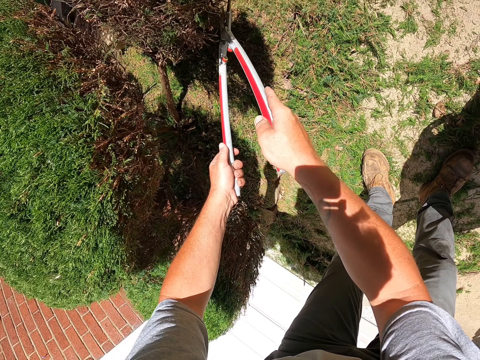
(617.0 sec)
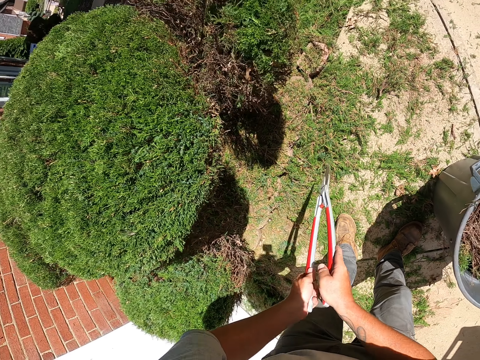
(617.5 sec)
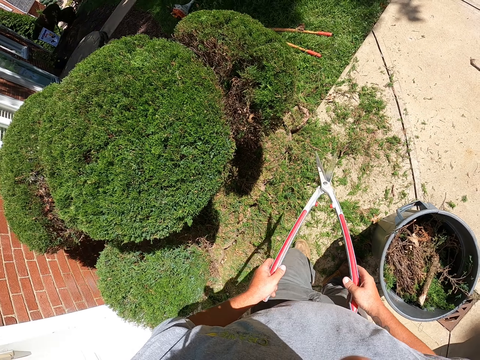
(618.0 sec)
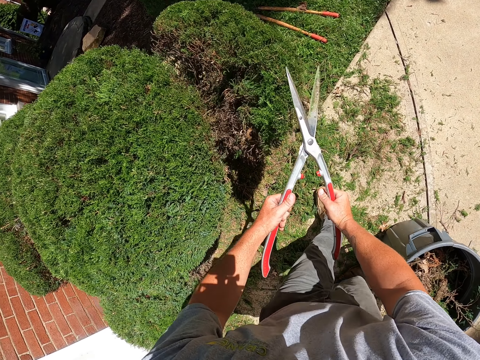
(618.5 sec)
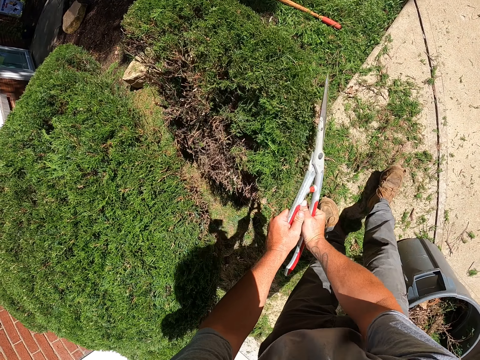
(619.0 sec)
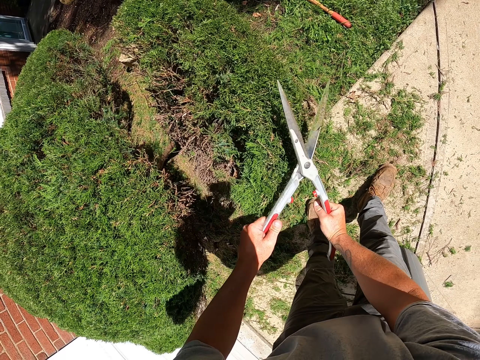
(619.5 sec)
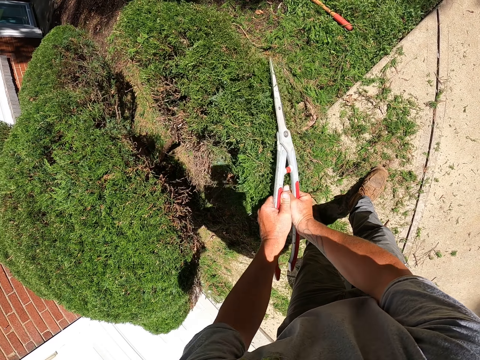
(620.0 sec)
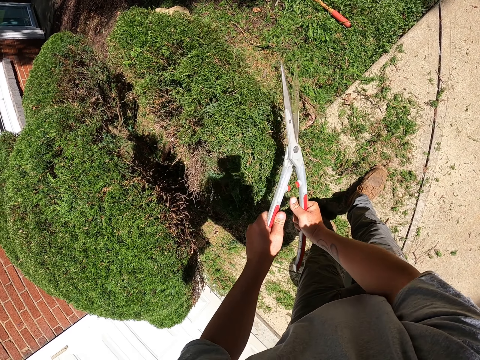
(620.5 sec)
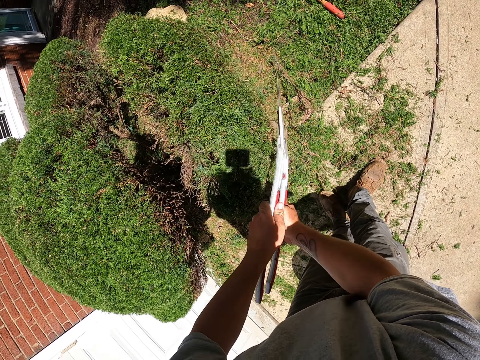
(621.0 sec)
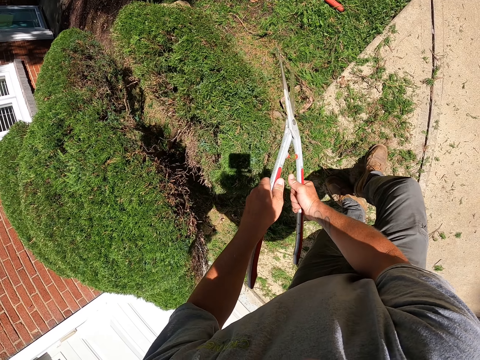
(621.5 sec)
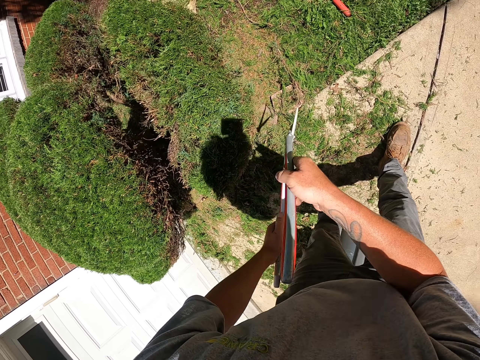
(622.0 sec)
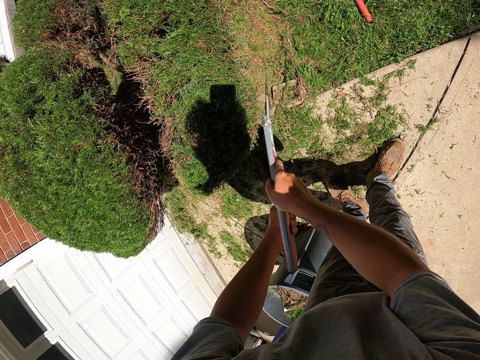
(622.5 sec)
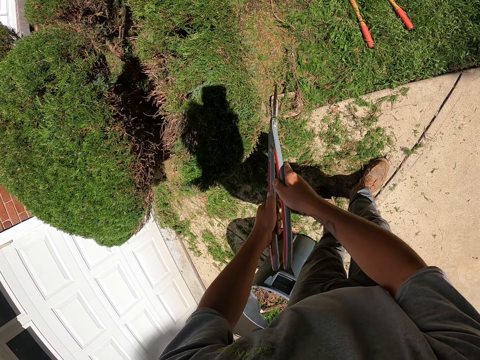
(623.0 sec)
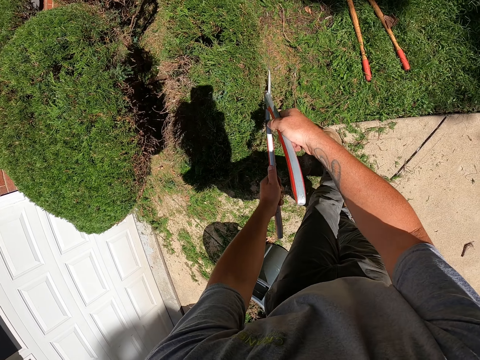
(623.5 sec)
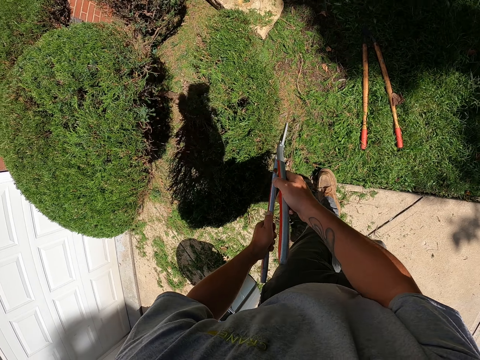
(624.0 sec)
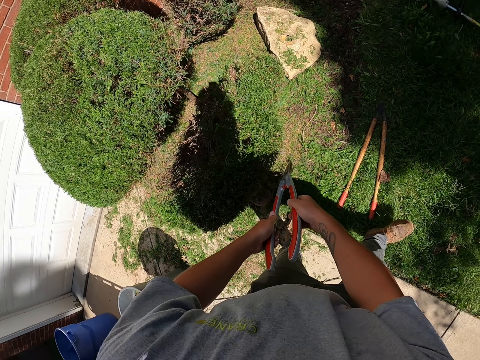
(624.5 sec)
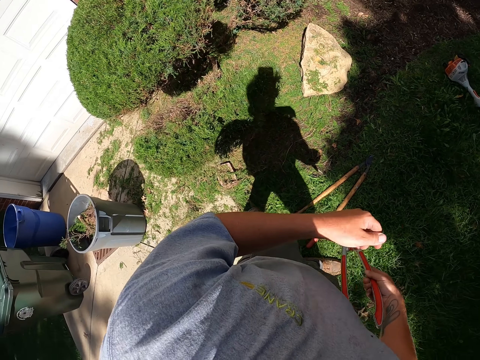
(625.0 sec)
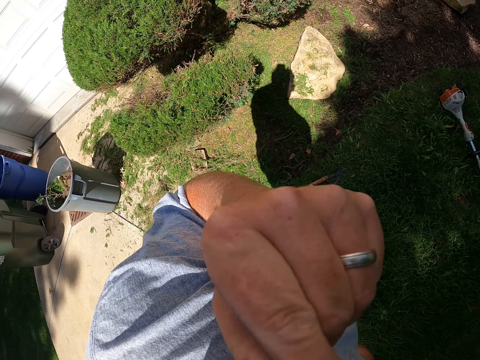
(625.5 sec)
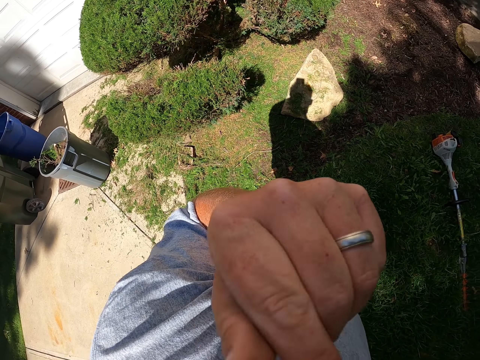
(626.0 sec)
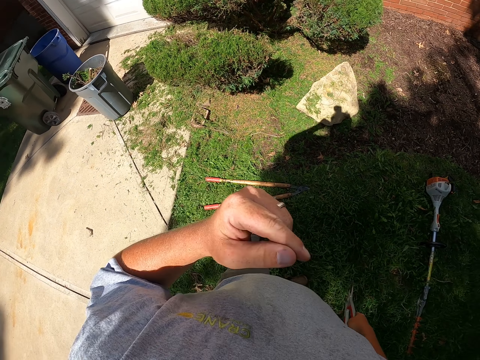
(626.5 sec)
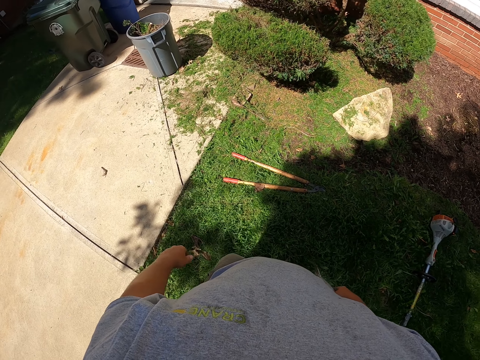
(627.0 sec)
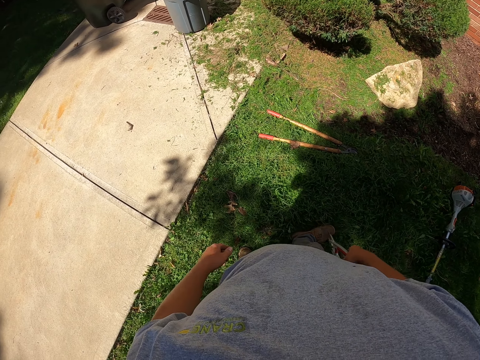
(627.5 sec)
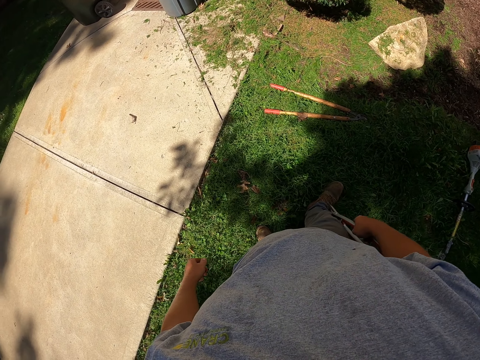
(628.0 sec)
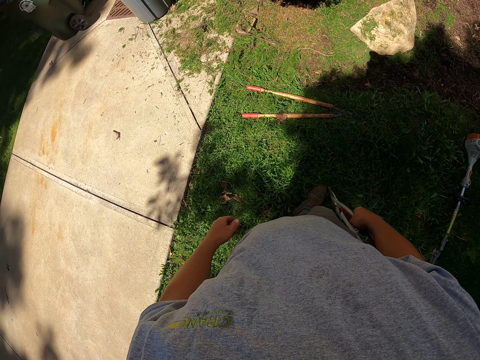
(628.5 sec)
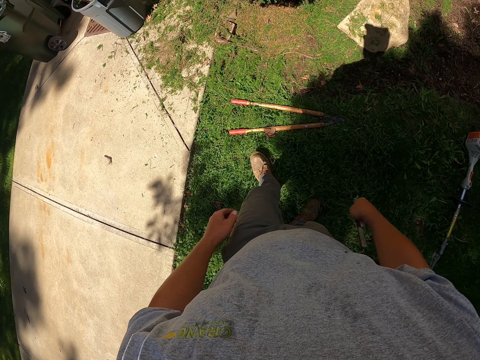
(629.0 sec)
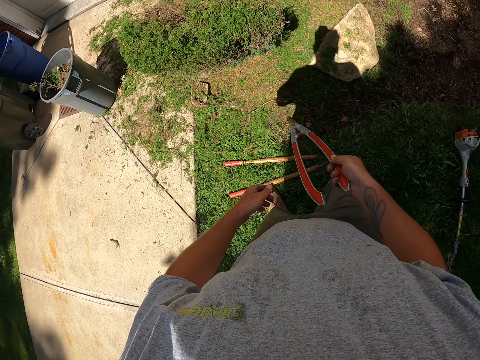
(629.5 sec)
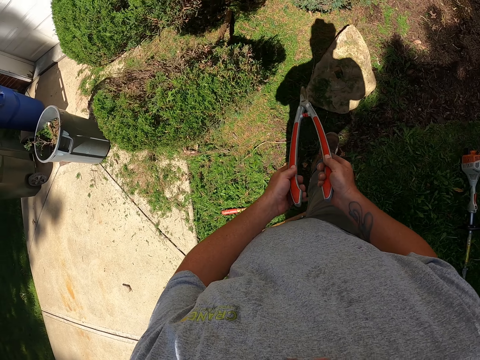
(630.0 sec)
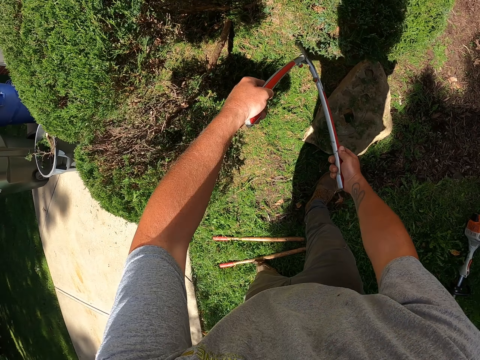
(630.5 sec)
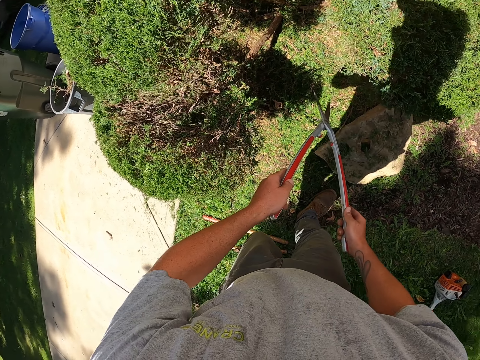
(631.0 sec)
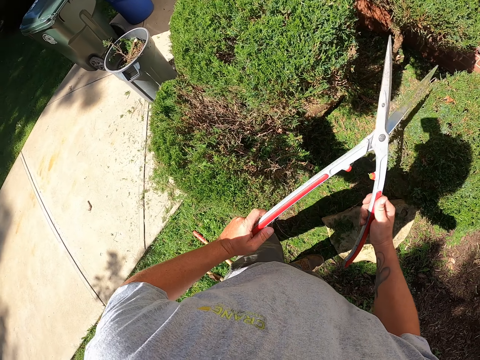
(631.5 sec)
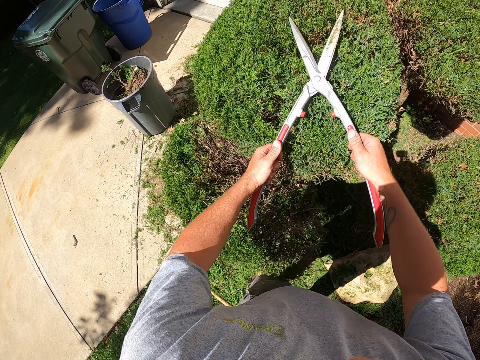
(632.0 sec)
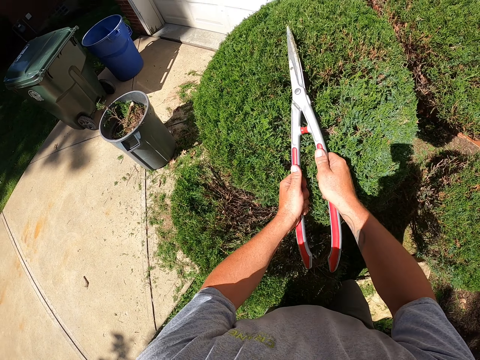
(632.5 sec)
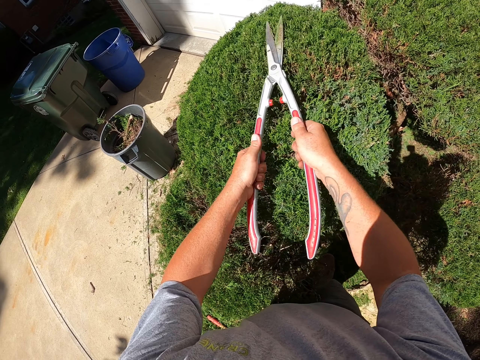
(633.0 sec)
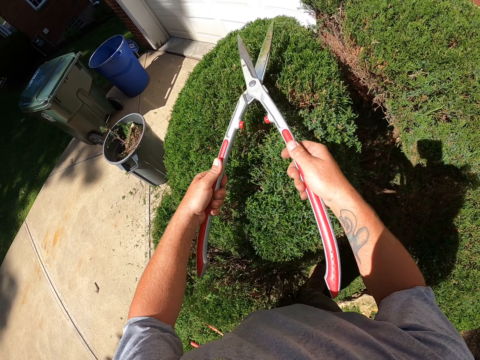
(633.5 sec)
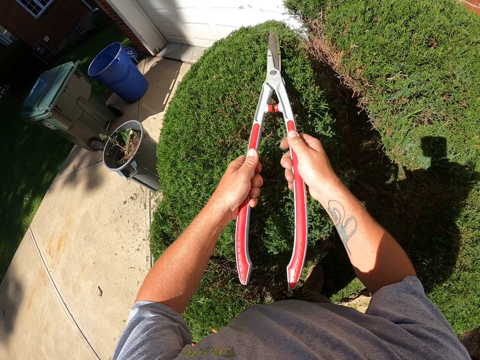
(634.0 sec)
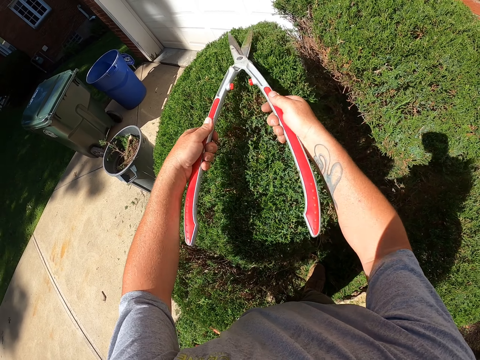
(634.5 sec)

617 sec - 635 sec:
The camera wearer holds the shrub clippers. He trims the shrubs with the shrub clippers. He trims the shrubs with the shrub clippers again. He walks around. He holds the shrub clippers and walks around. He lifts his hand. He puts down his hand. He holds the shrub clippers. He looks at the shrubs. He walks towards the shrub. He holds the shrub clippers. He trims the shrubs with the shrub clippers. He holds the shrub clippers and walks around. He trims the shrubs with the shrub clippers.

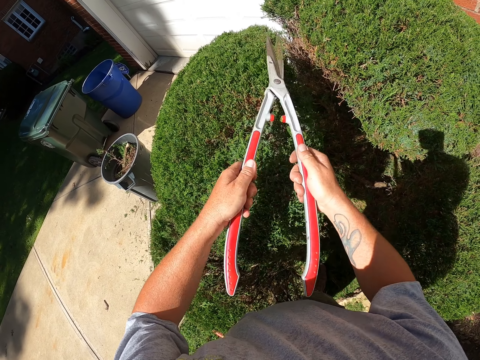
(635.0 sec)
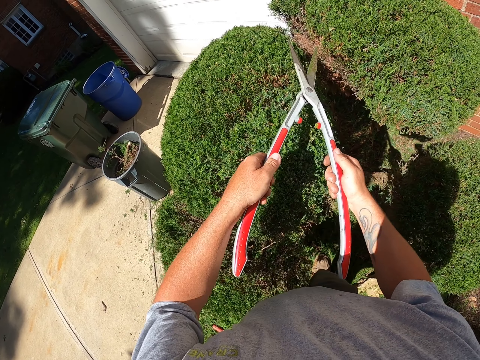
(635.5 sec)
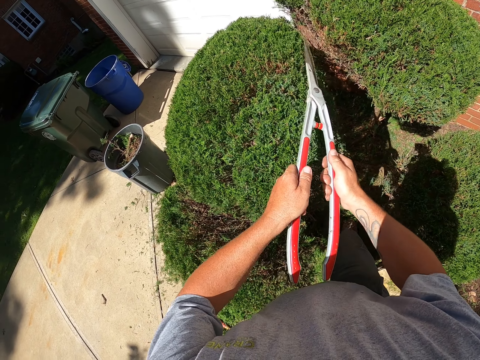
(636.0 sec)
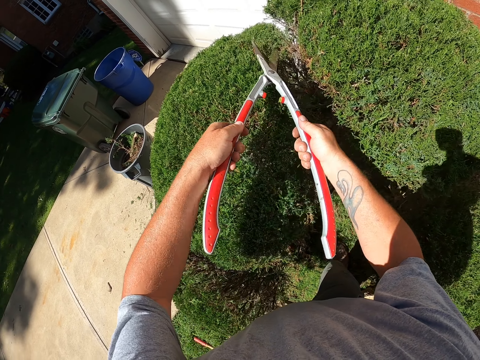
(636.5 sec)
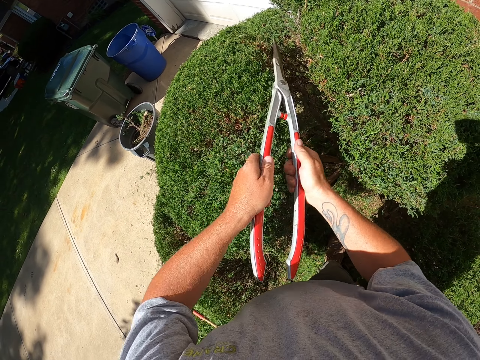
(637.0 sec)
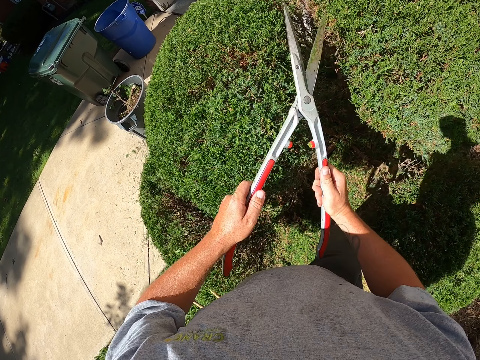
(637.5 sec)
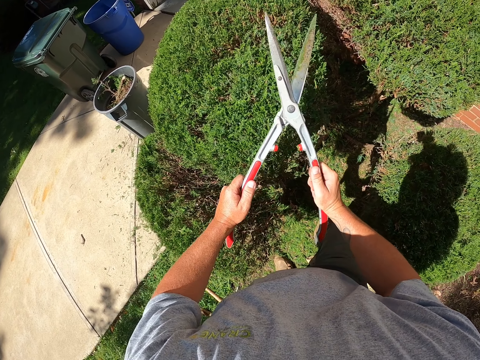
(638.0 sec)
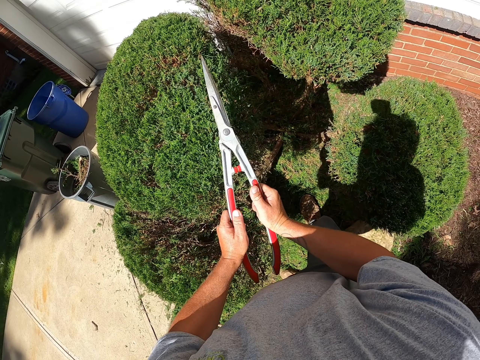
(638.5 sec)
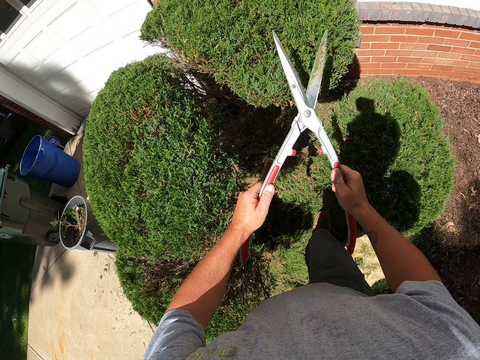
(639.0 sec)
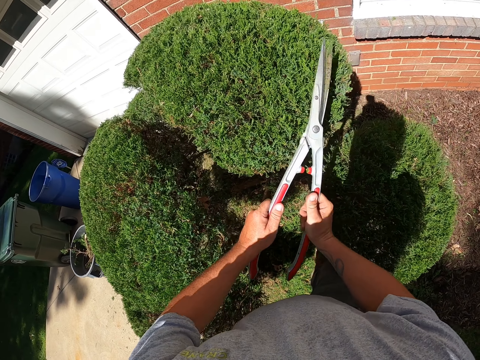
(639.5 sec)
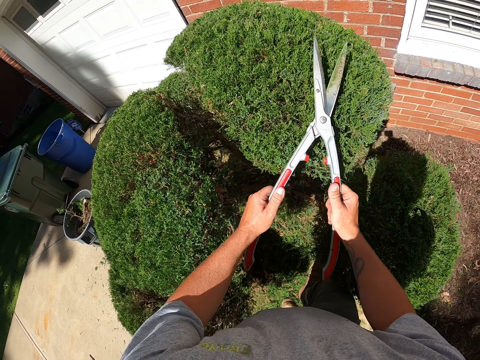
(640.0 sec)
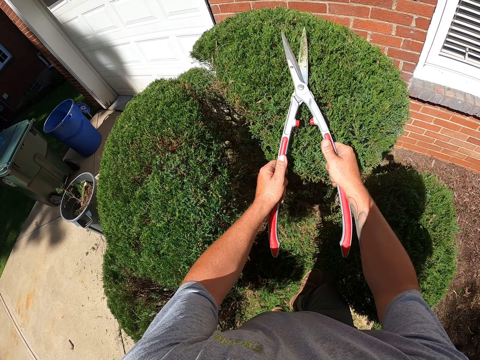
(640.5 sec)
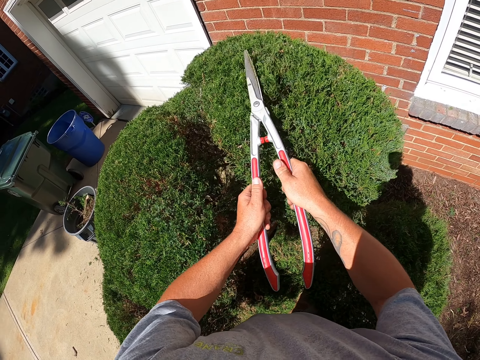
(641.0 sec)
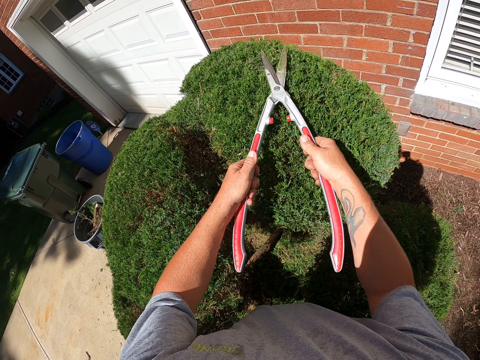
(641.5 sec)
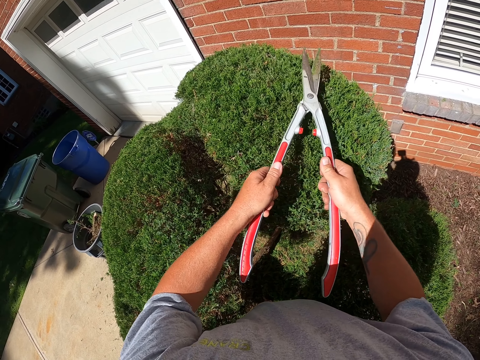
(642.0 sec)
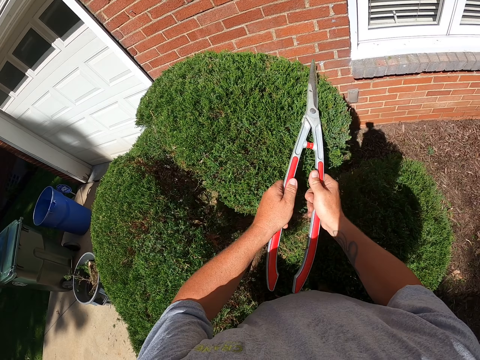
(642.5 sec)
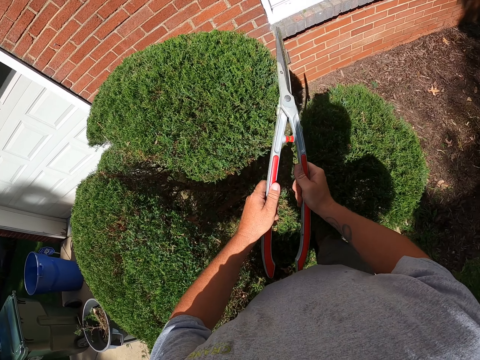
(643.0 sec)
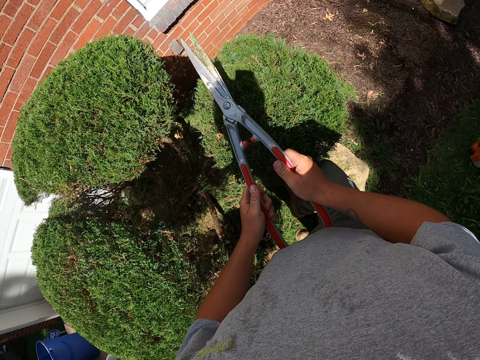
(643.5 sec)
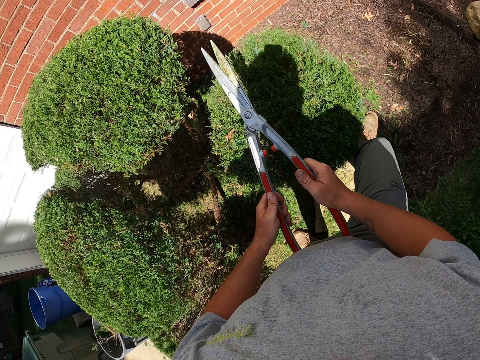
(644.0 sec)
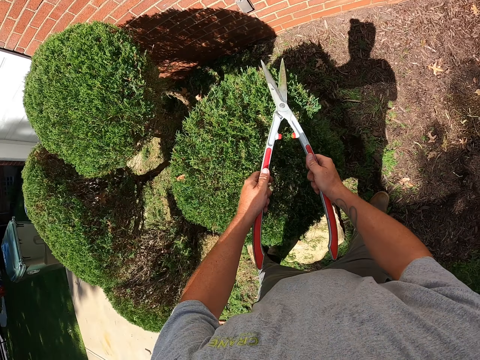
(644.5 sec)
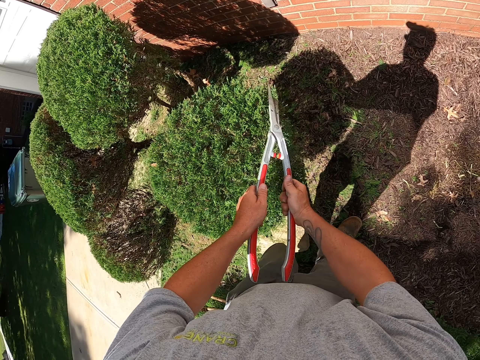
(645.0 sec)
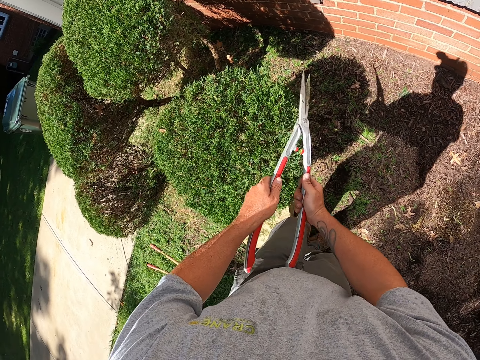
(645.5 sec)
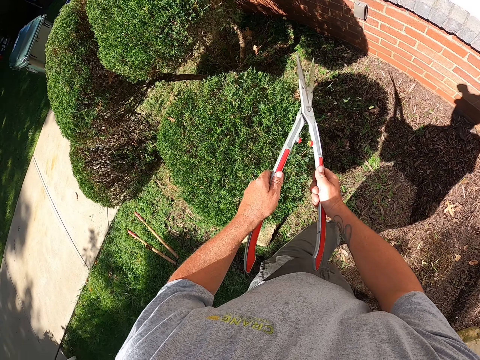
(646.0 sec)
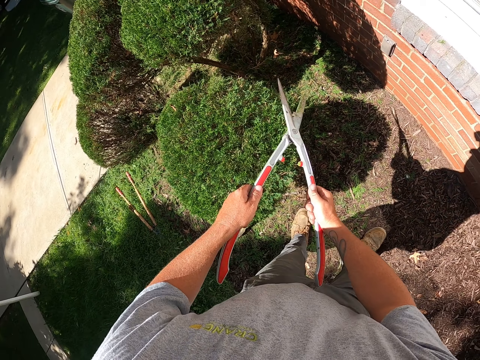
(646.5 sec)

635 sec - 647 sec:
The camera wearer trims the shrubs with the shrub clippers. They walk around. They trim the shrubs with the shrub clippers.
